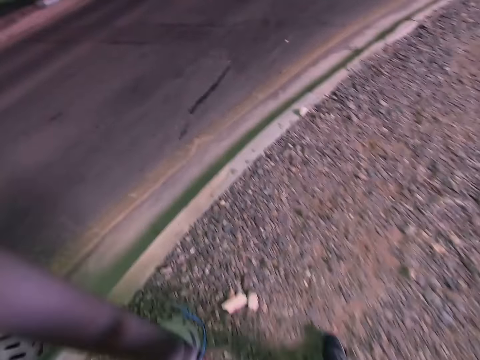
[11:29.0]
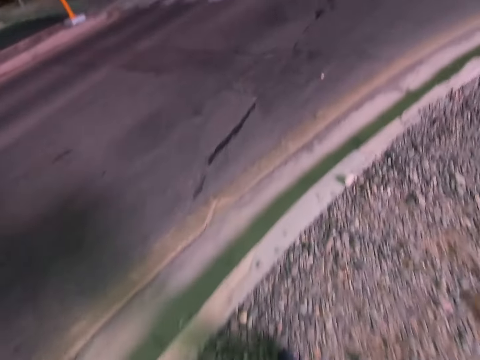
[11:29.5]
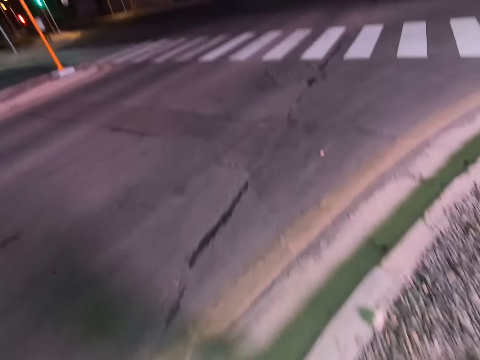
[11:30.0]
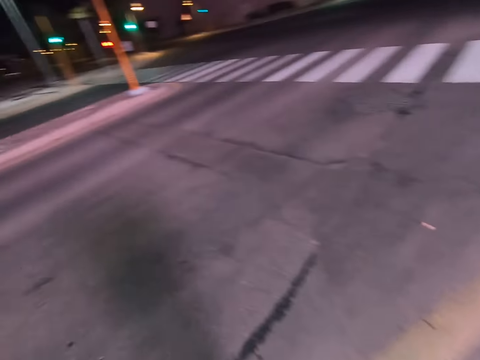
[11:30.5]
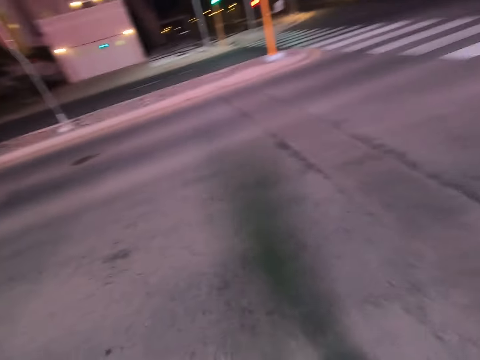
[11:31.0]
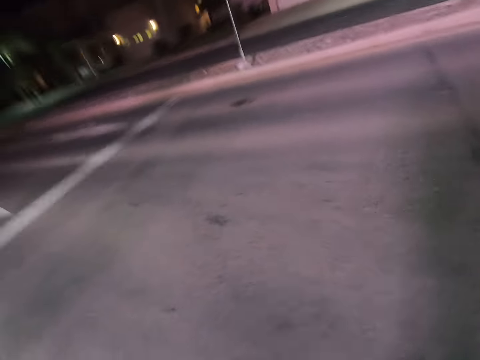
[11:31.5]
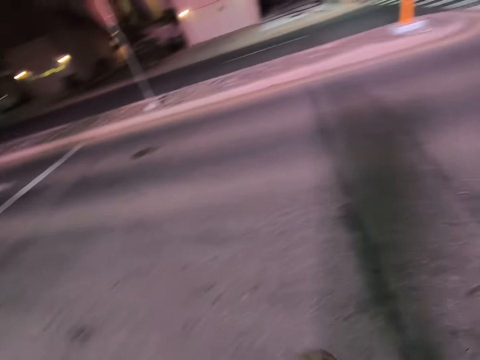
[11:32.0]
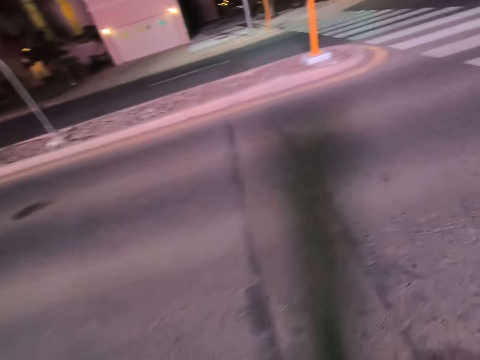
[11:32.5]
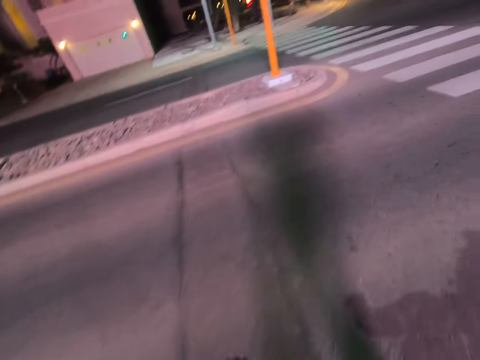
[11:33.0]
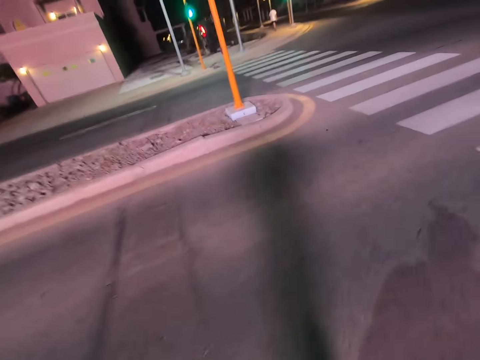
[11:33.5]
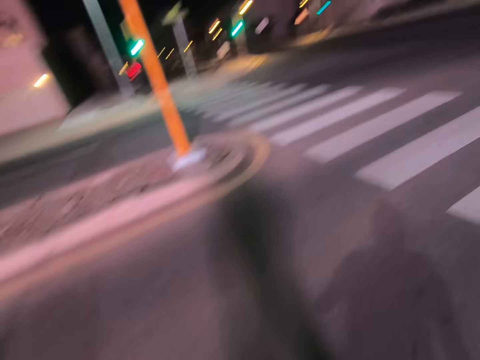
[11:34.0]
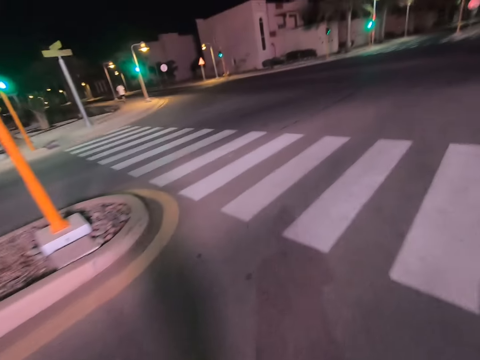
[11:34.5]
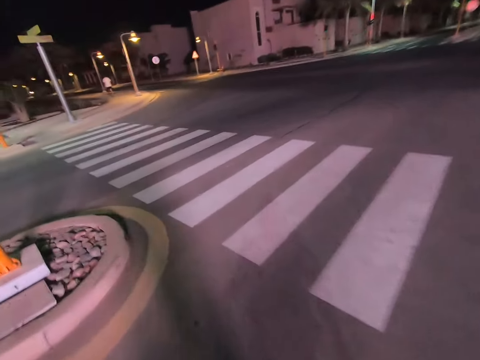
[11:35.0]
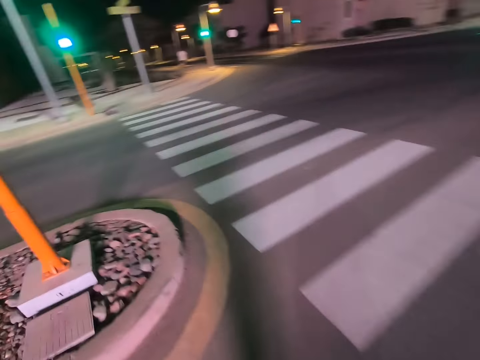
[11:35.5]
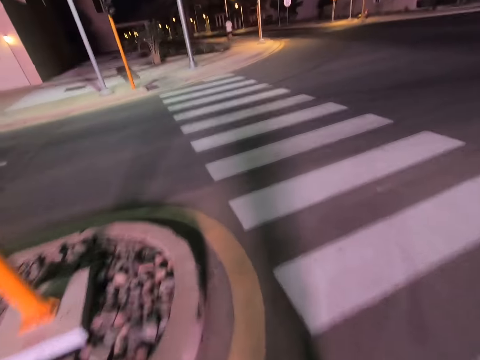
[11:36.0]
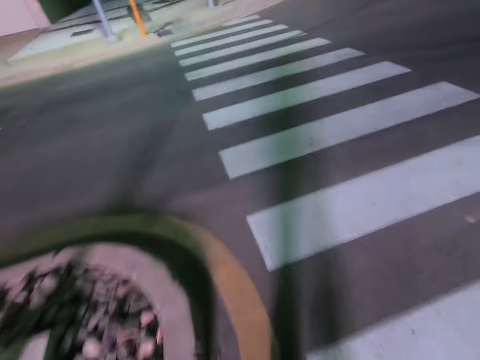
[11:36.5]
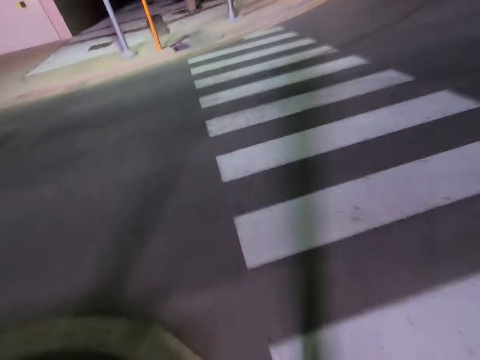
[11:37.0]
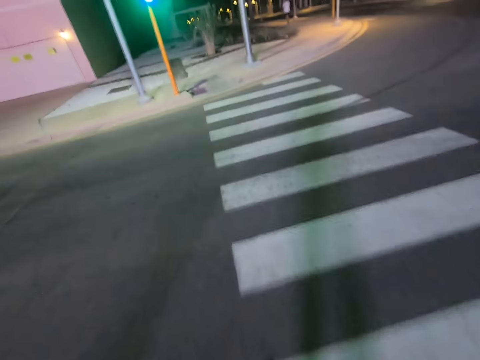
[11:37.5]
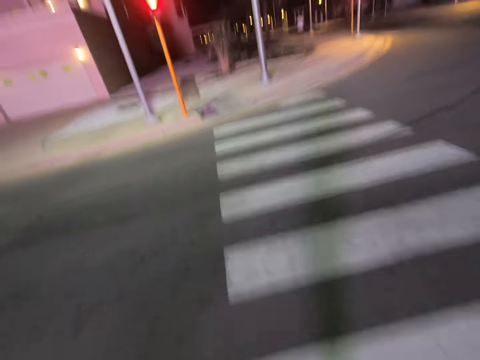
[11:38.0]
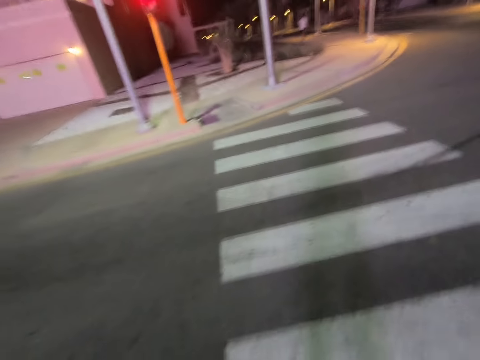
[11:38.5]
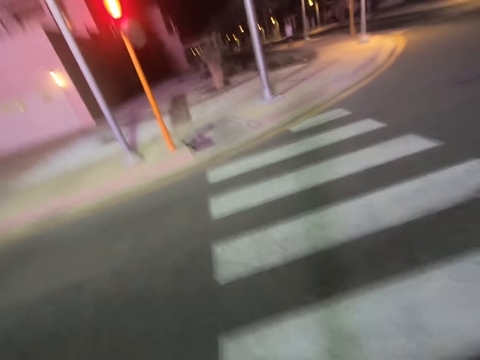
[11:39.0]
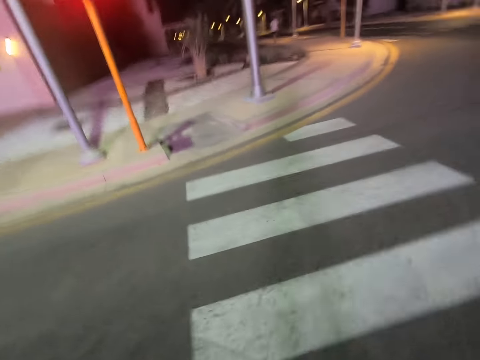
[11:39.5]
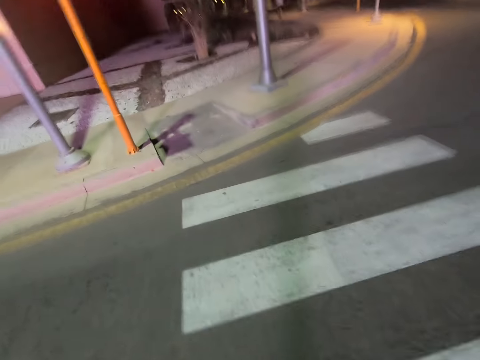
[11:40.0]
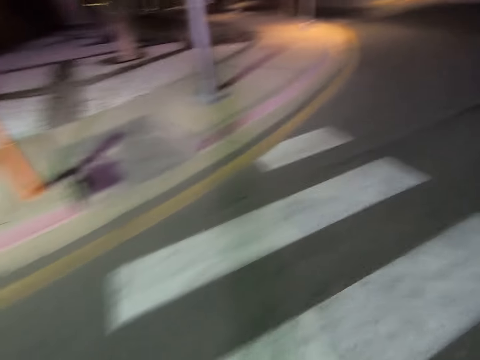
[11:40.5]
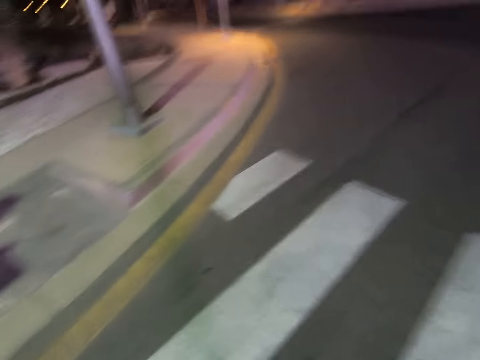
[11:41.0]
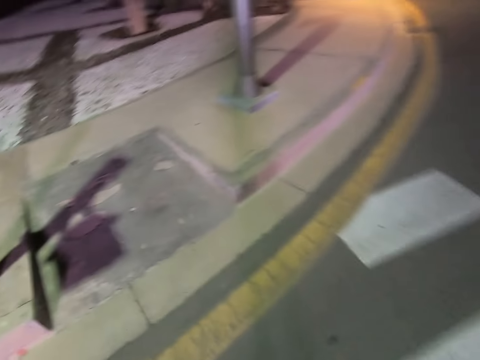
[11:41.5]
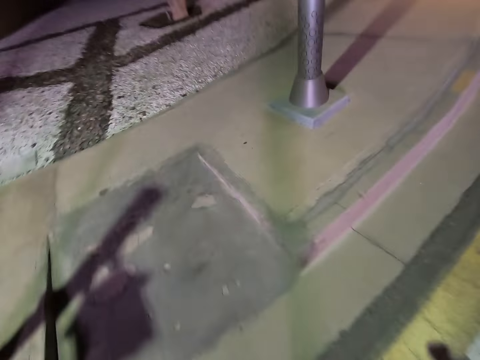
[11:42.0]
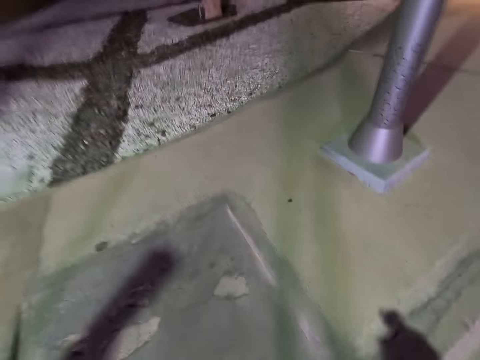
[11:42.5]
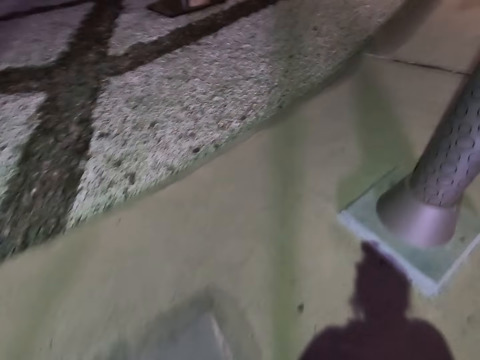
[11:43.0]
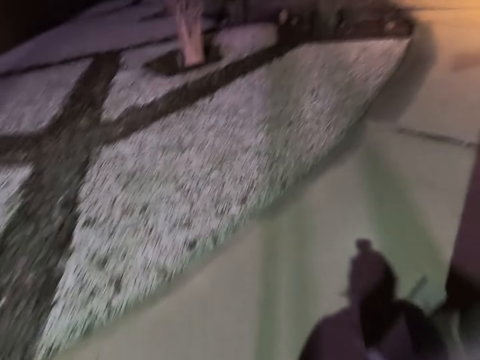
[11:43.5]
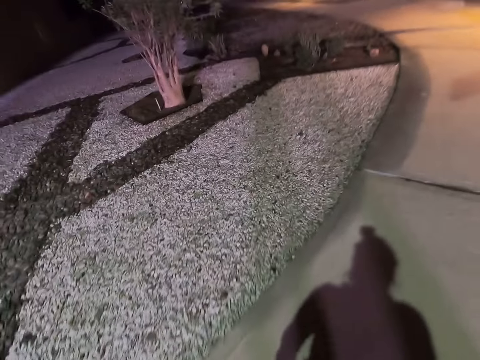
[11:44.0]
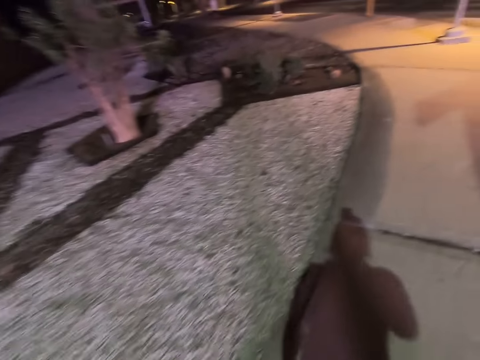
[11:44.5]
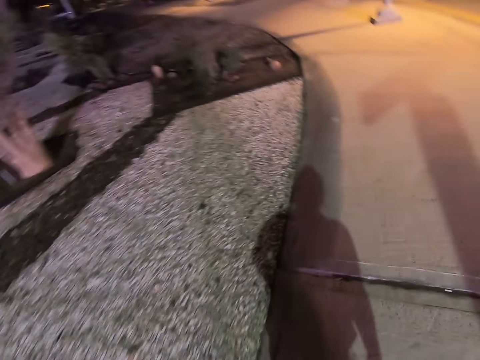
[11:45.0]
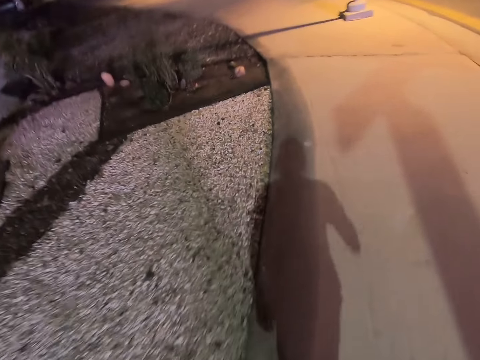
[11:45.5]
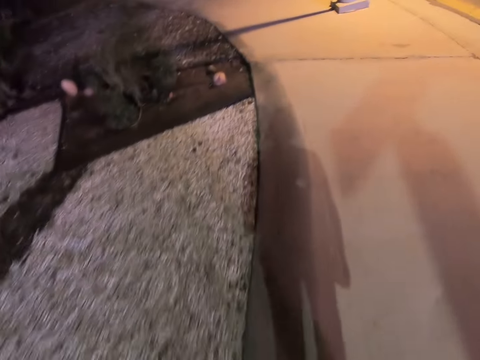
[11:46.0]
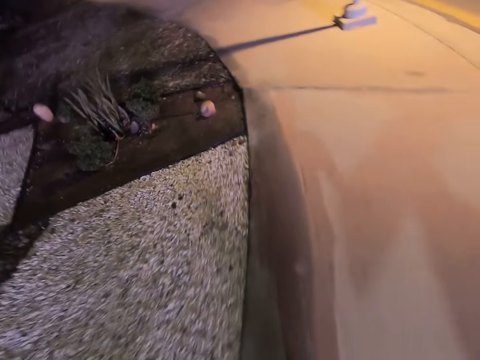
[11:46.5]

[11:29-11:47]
The camera wearer crosses the road to the other side. They walk down the road.
